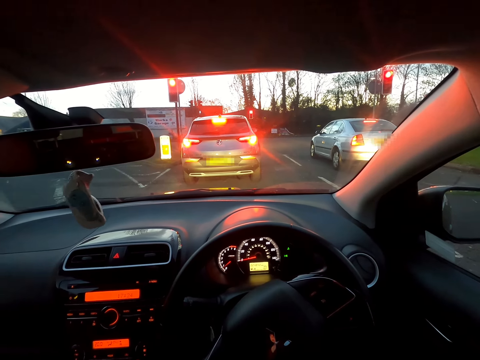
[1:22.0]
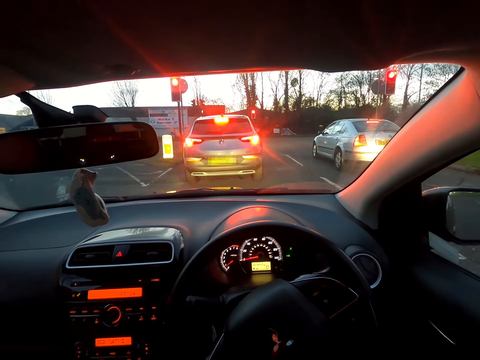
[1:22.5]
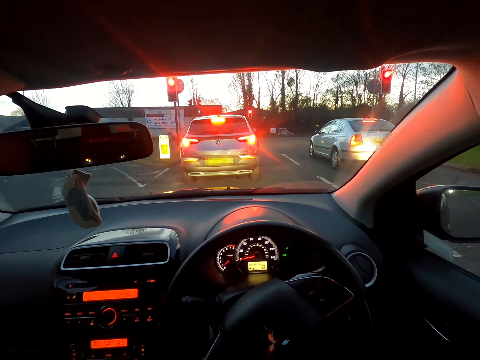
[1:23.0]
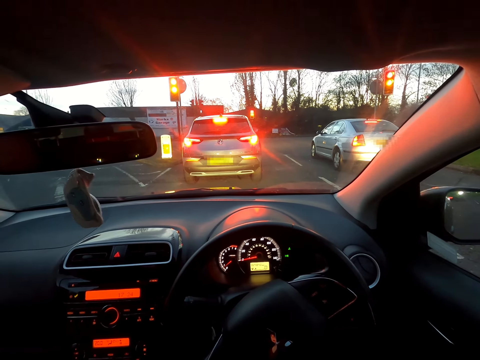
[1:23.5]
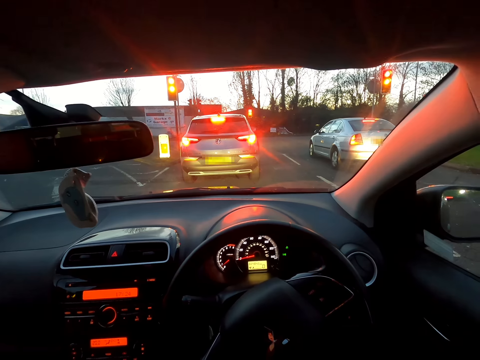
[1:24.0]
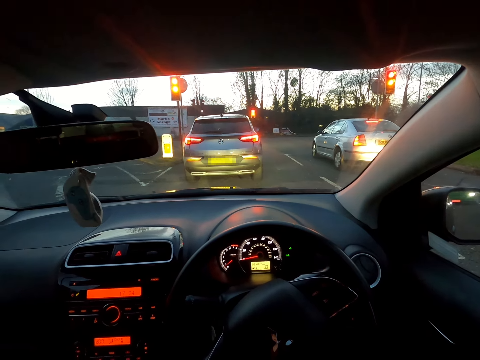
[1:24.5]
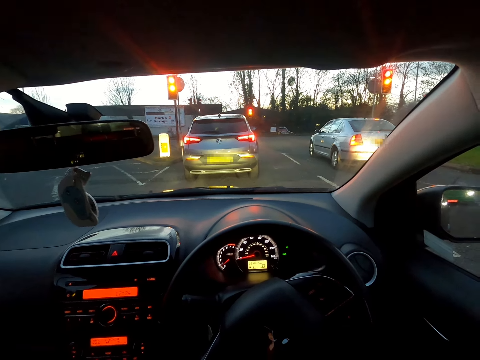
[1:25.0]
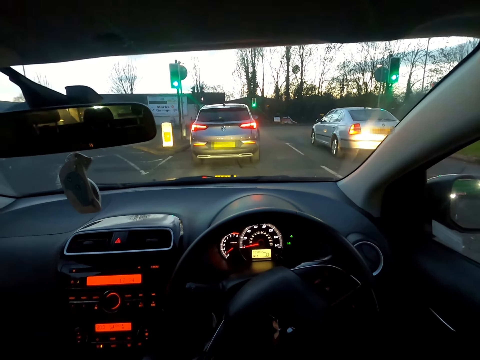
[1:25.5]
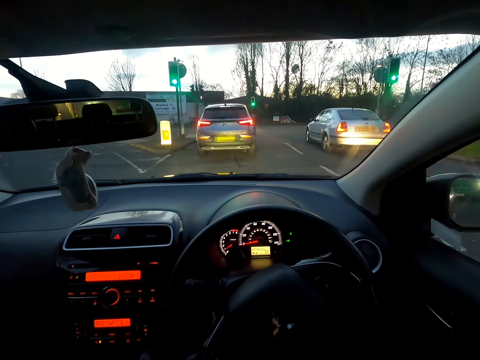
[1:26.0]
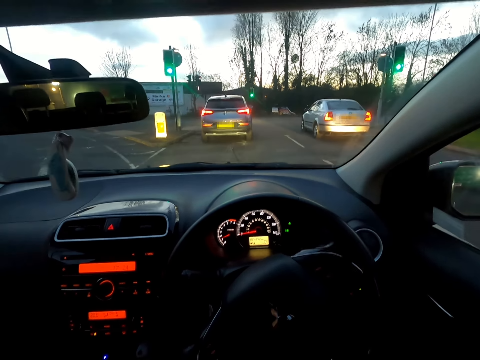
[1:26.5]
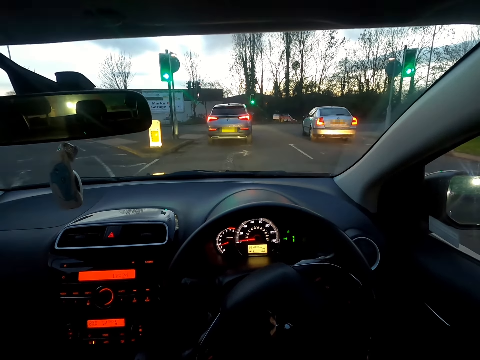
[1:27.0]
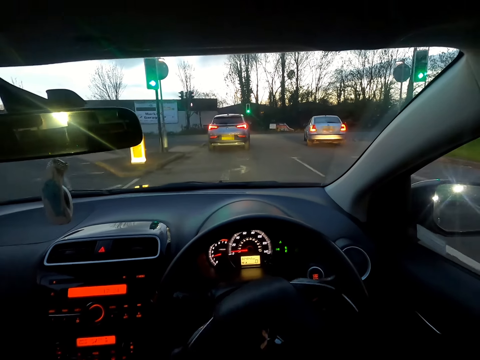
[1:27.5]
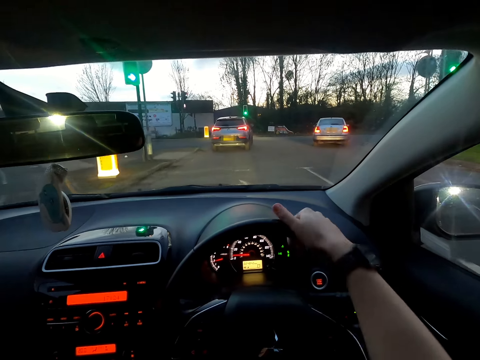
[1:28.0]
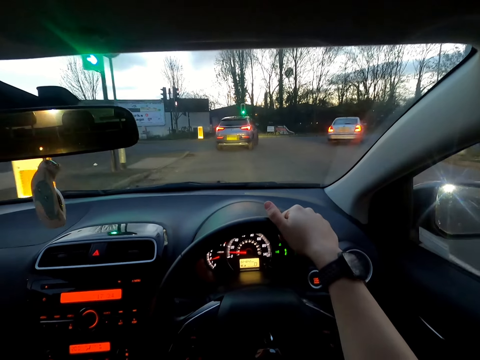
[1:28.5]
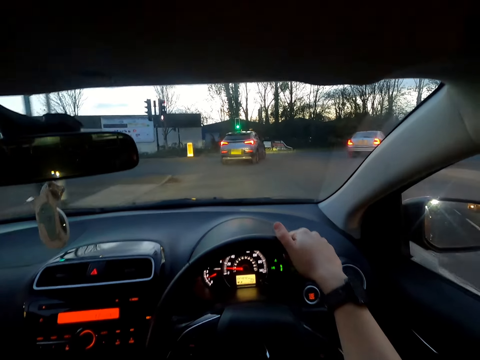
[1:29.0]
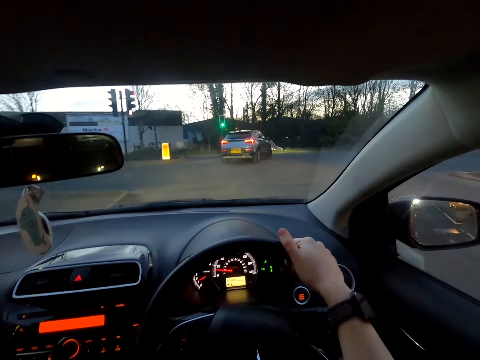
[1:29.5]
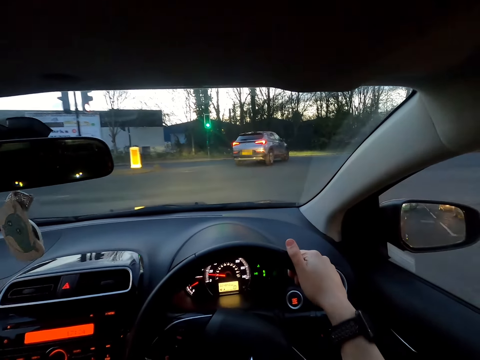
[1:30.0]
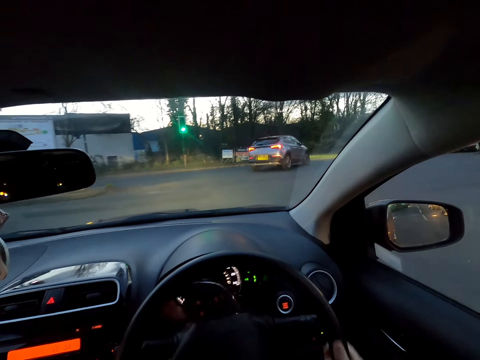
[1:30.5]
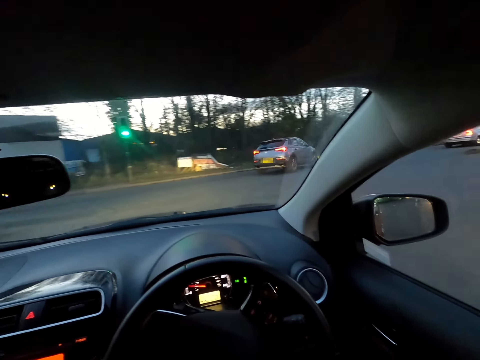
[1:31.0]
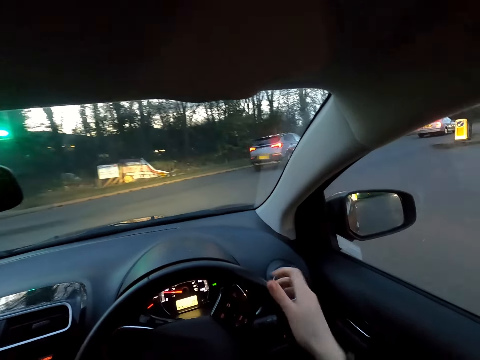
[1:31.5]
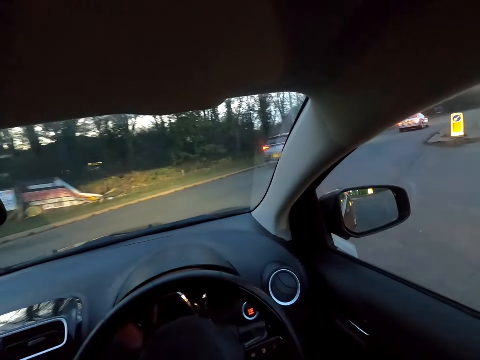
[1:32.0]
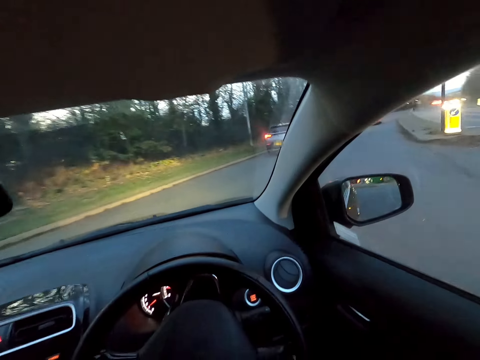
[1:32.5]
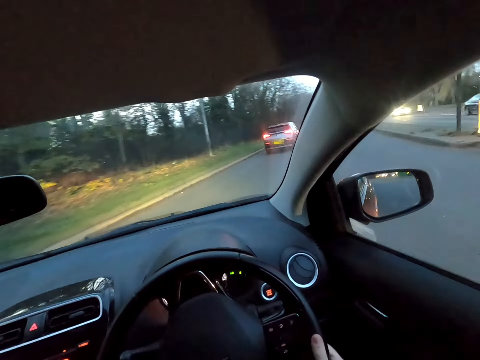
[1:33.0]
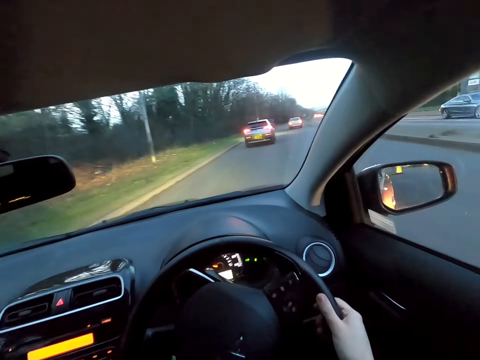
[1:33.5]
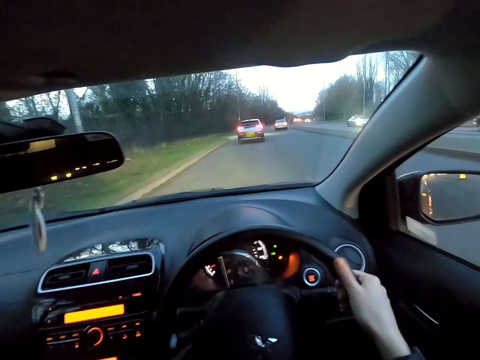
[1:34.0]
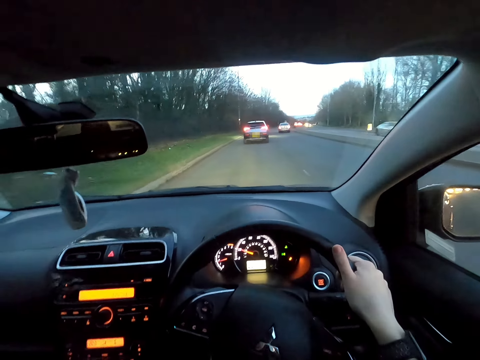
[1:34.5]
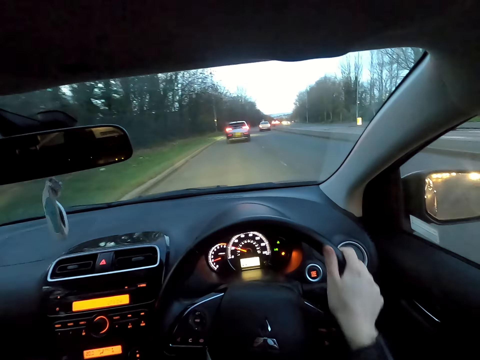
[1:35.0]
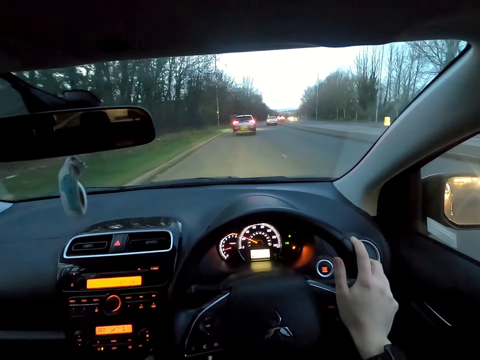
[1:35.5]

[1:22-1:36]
The camera wearer drives the car with his right hand on the steering wheel of the car. He places his right hand on the steering wheel of the car. He turns the steering wheel with his right hand.

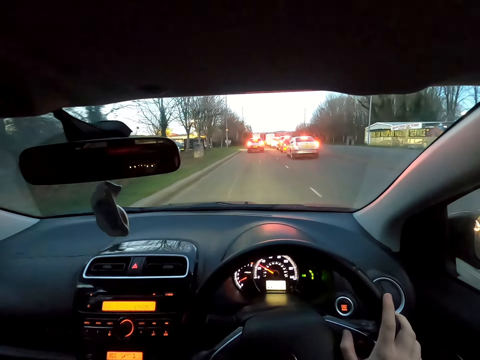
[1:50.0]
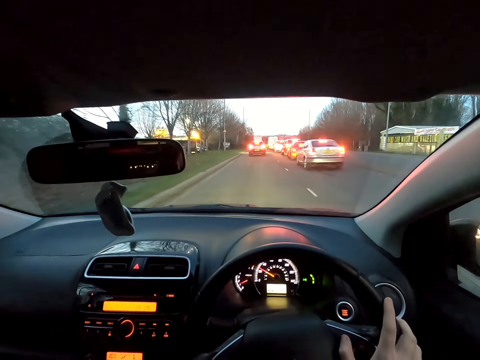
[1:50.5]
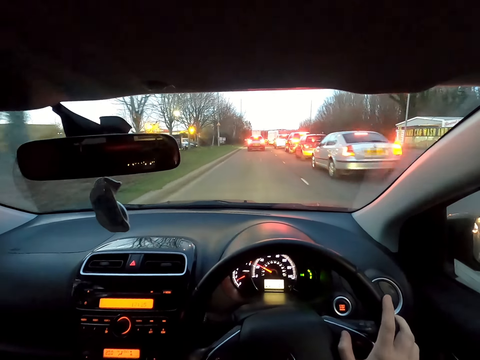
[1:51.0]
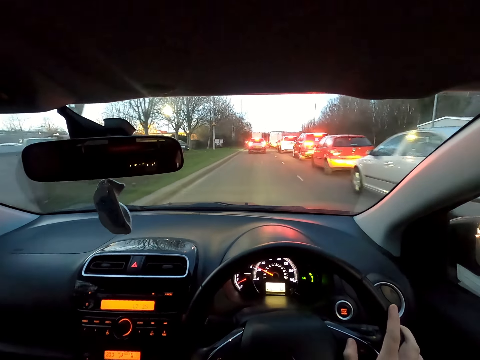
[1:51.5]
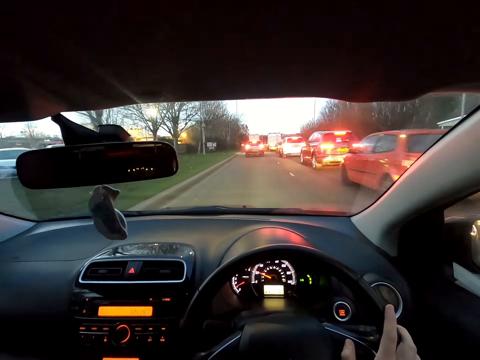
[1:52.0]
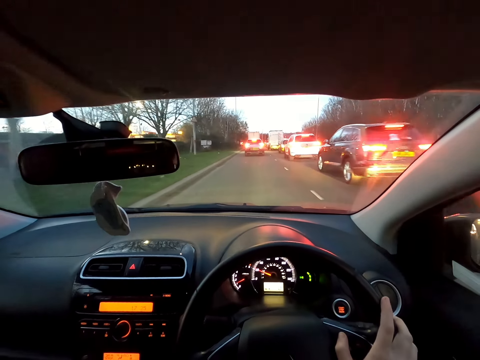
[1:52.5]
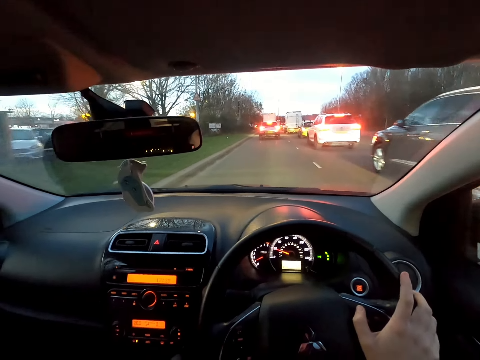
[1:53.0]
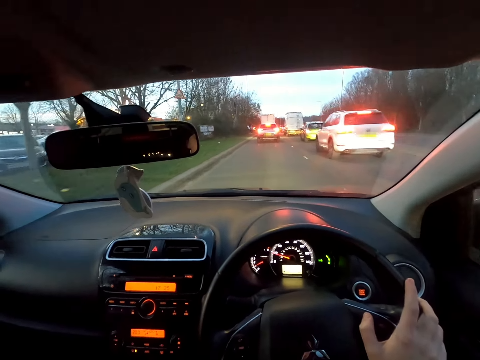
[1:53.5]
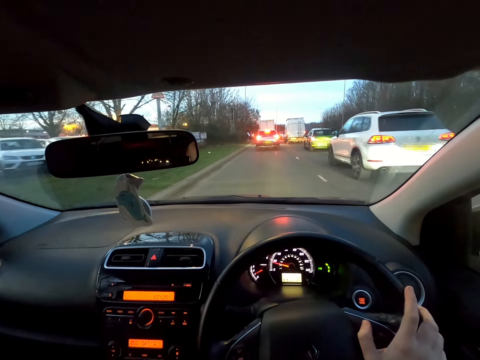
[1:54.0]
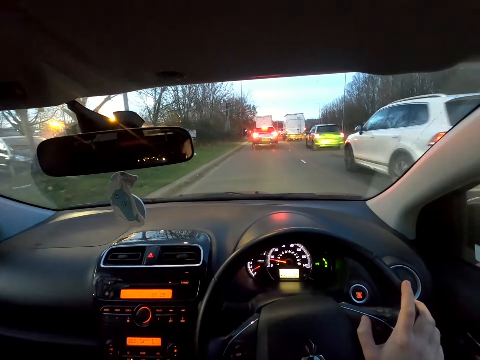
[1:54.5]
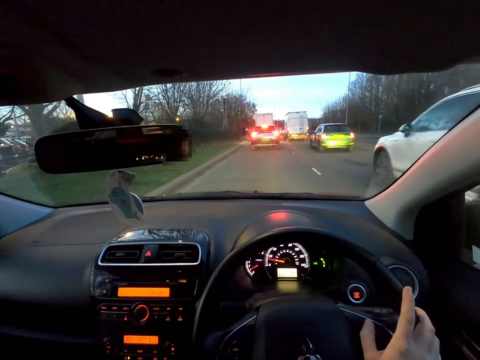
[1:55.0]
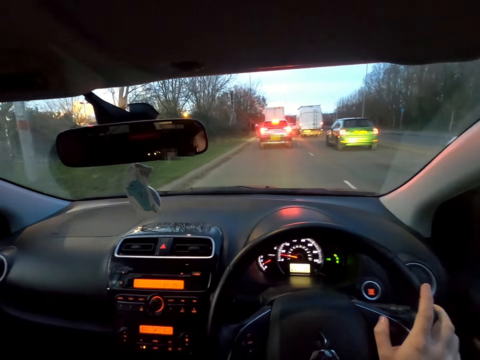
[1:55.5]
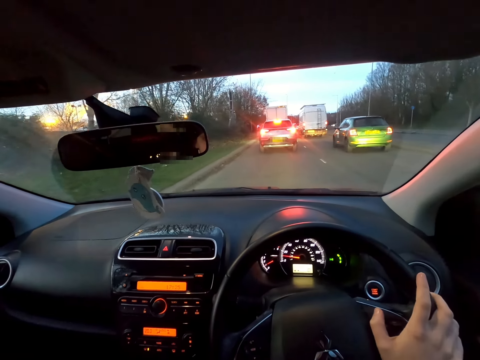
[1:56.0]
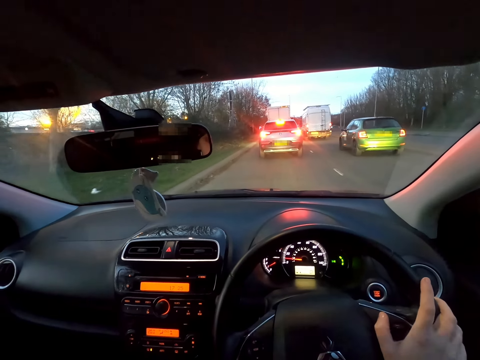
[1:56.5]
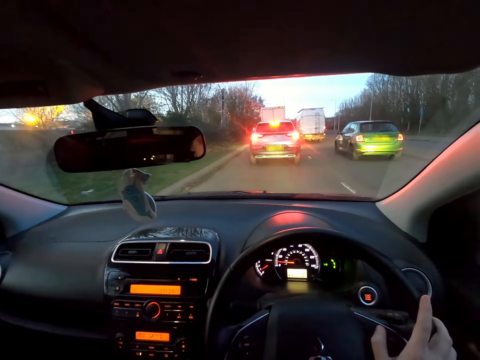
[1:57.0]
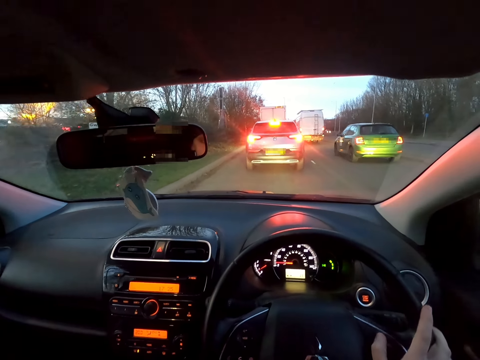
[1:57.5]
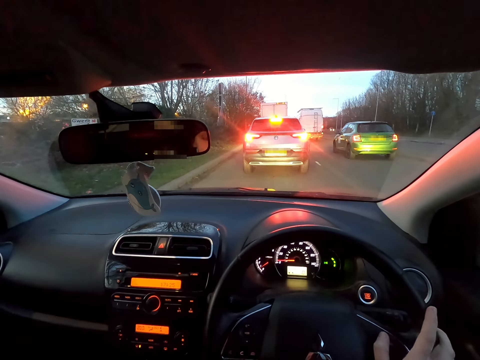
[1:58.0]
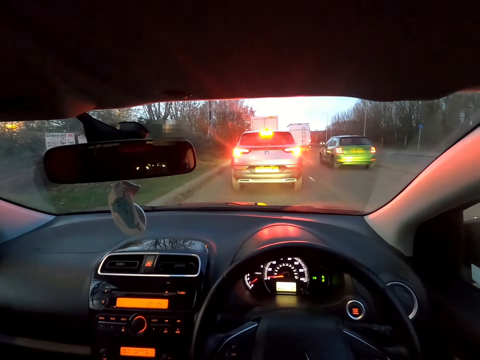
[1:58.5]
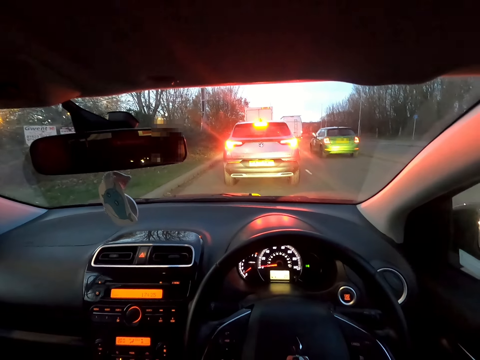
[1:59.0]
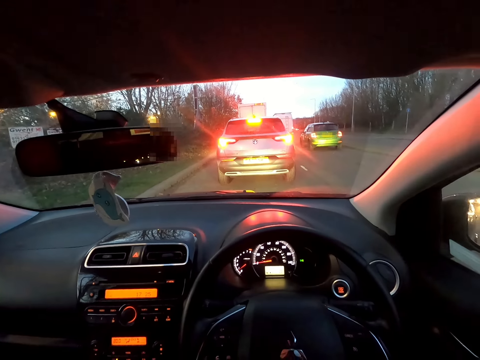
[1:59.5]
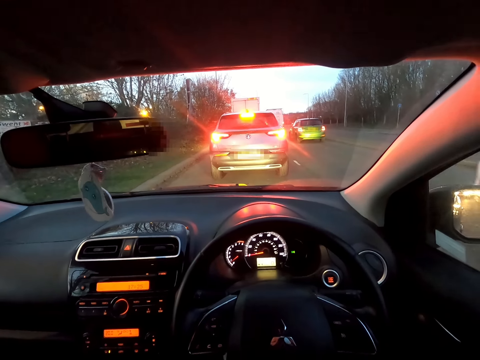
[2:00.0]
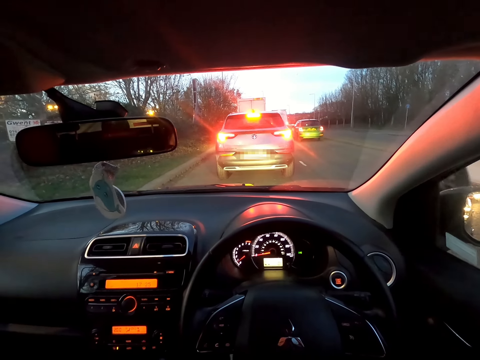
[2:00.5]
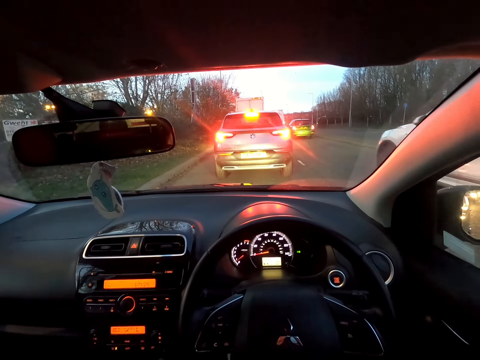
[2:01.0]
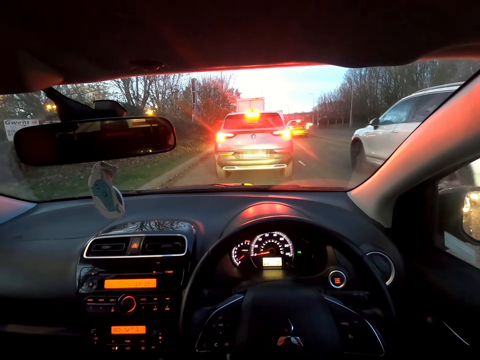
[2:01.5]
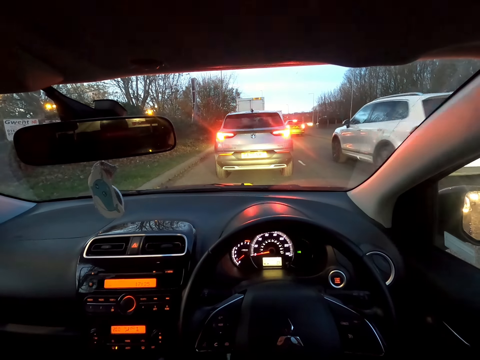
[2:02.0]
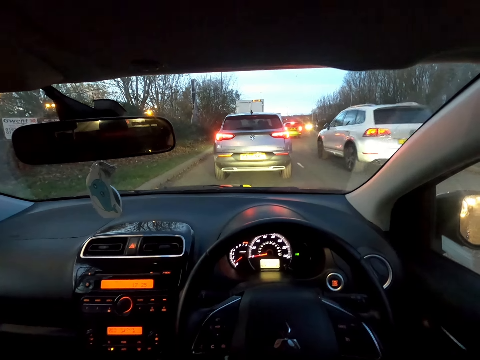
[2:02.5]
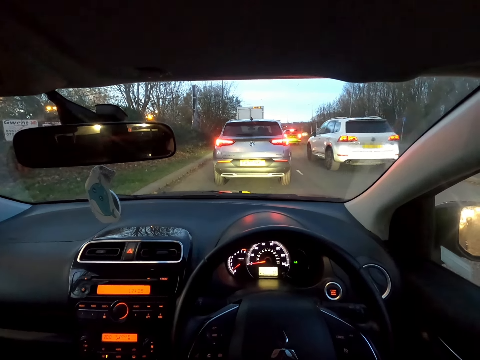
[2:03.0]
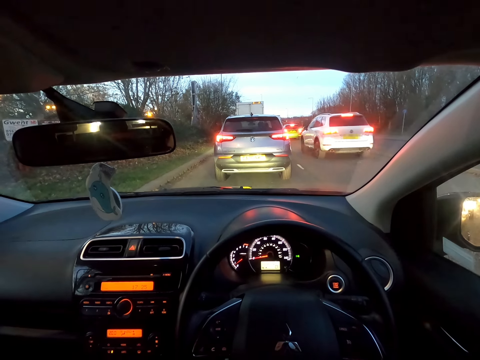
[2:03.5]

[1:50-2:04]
The camera wearer drives past a gray car. He drives past a red car. He drives past a black car. He drives past a white car. He removes his right hand from the steering wheel of the car. He stops the car on the road. The white car drives past the camera wearer.
